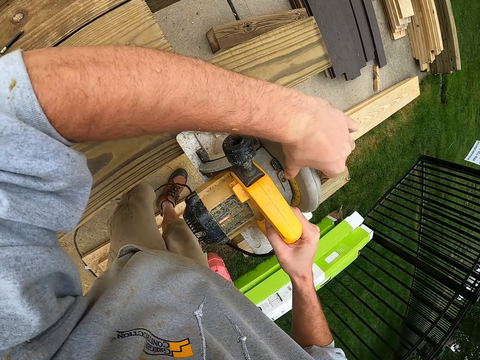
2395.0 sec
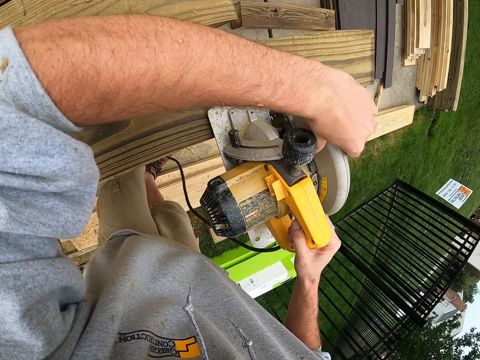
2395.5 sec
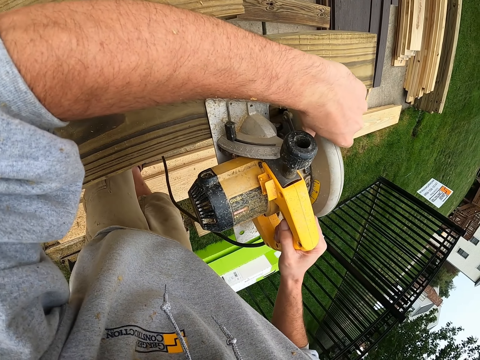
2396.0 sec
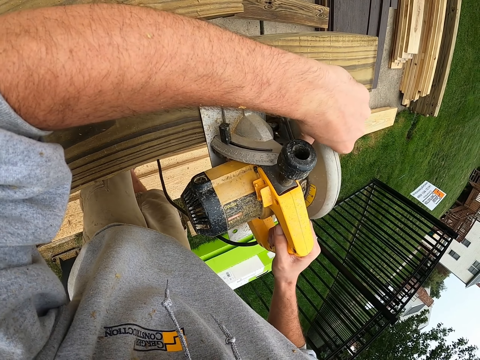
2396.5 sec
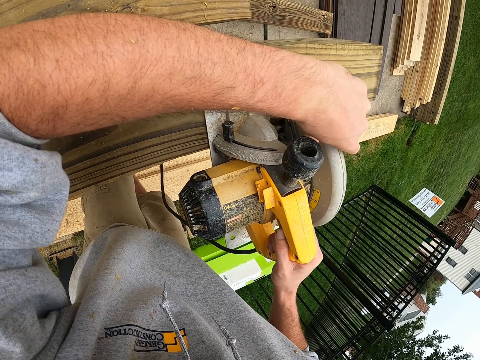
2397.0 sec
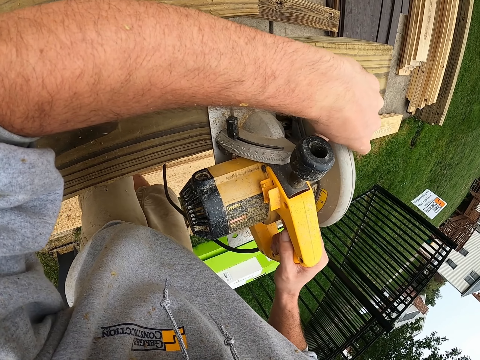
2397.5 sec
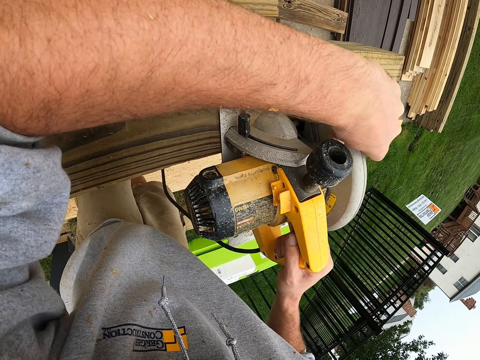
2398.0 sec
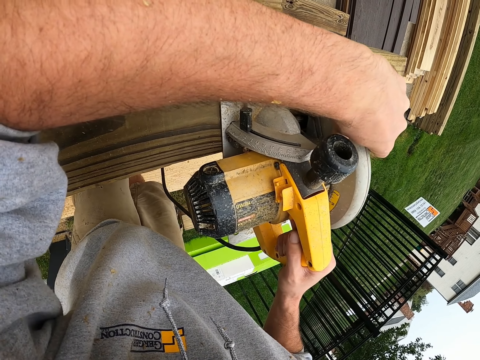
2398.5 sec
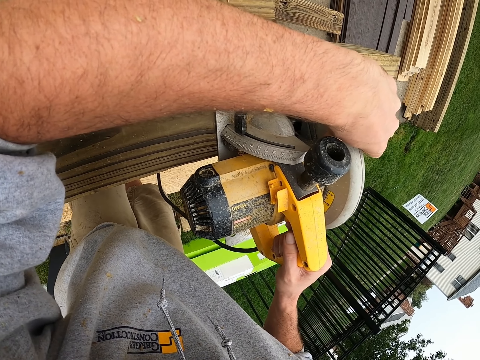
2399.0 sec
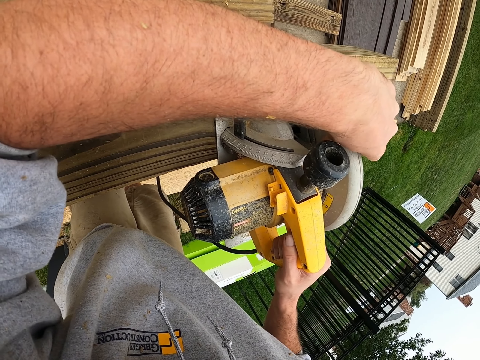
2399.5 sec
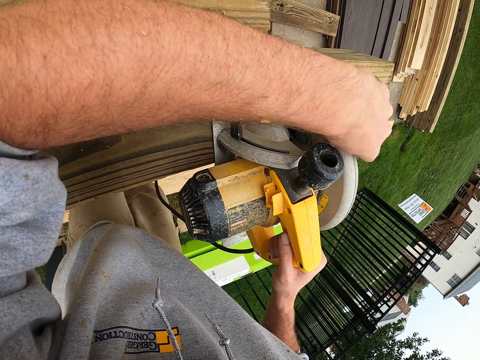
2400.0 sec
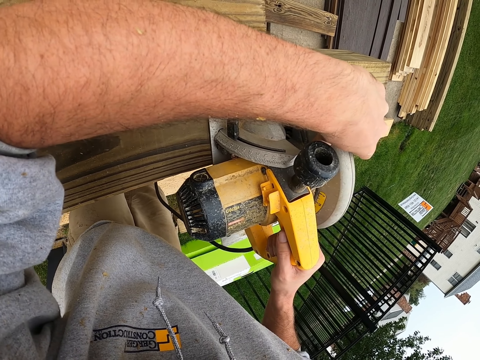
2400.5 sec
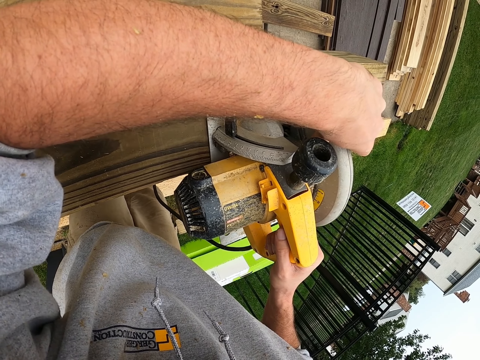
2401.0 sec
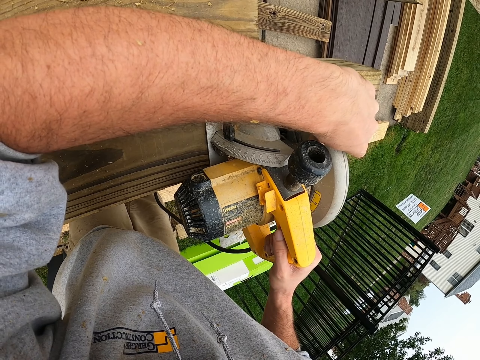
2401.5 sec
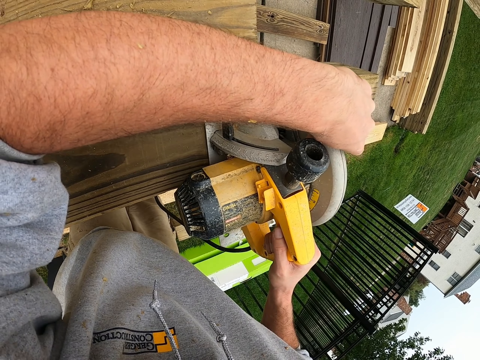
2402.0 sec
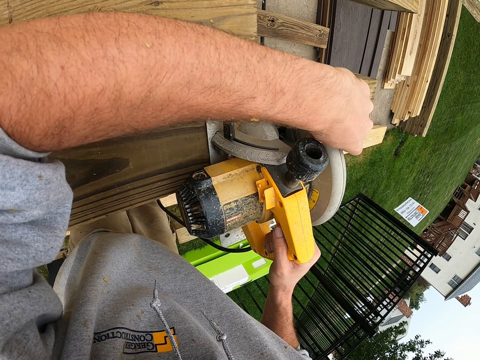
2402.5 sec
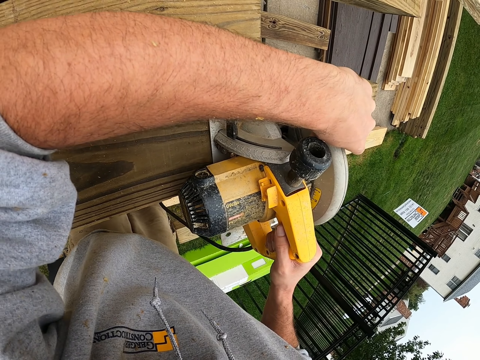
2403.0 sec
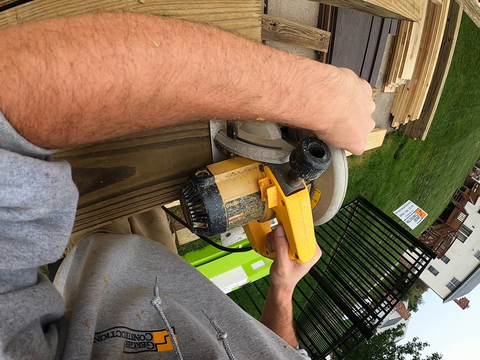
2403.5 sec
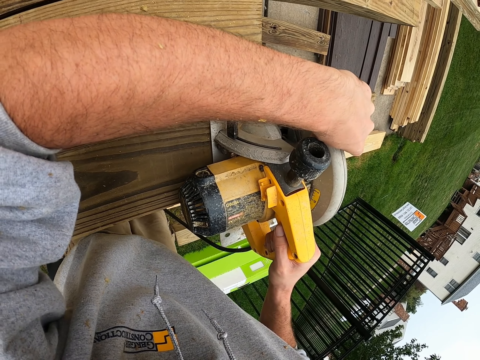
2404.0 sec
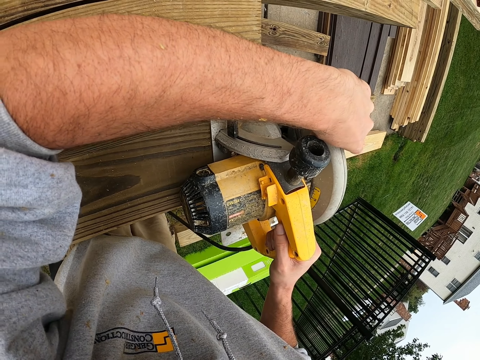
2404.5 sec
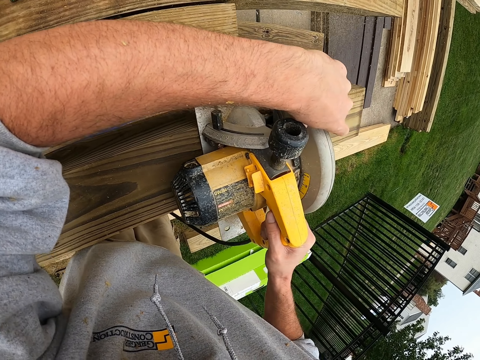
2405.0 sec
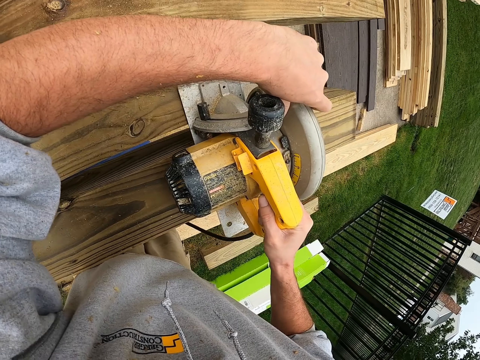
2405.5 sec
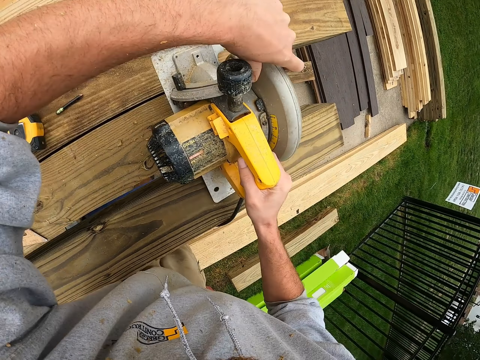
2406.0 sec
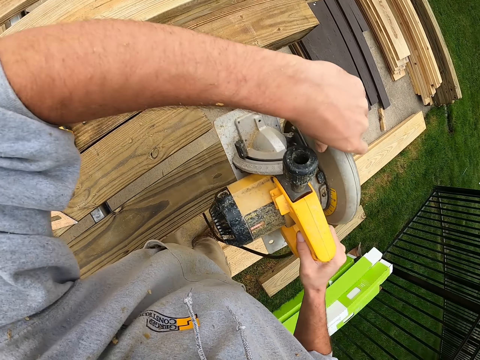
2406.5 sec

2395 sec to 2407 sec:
The camera wearer cuts timber.

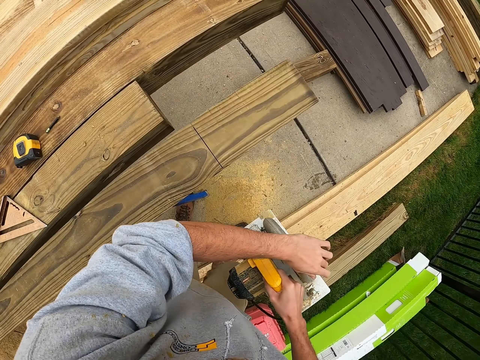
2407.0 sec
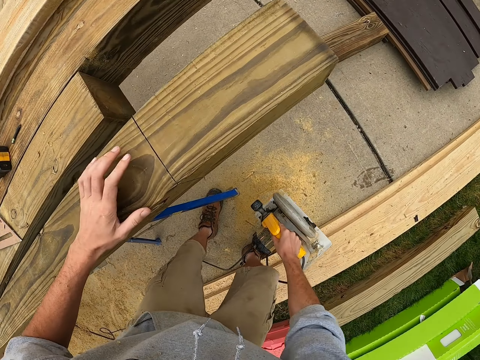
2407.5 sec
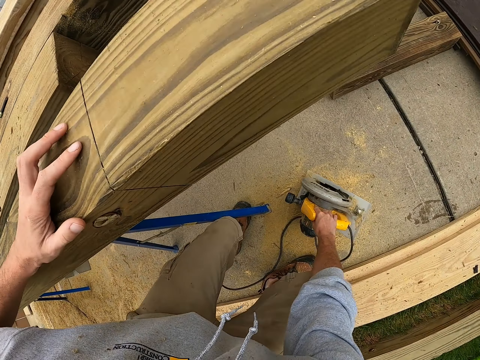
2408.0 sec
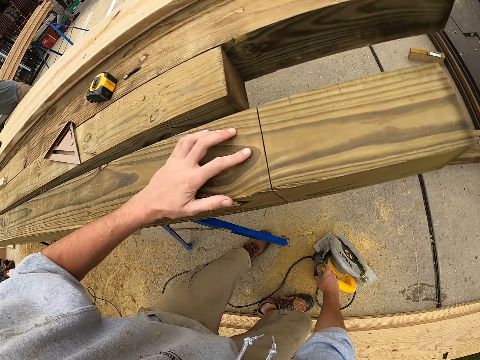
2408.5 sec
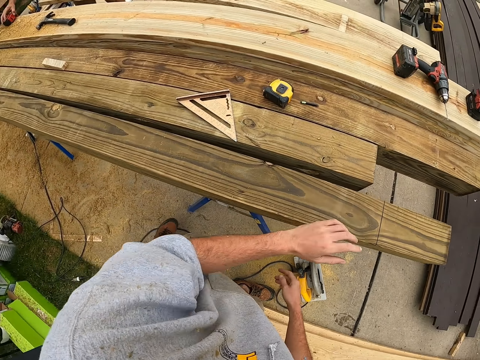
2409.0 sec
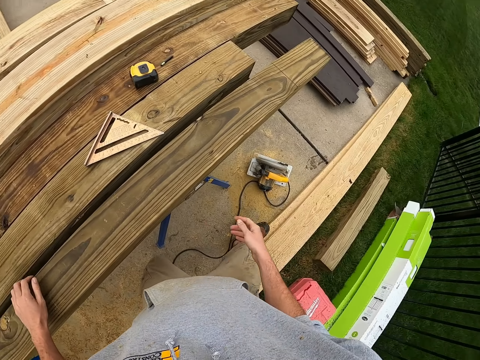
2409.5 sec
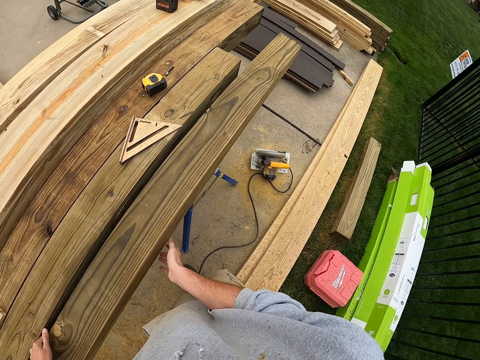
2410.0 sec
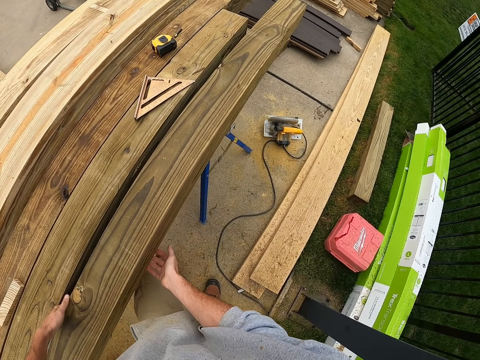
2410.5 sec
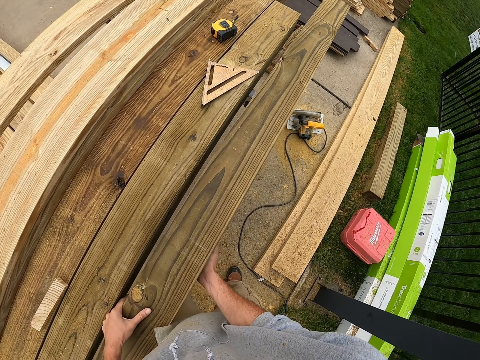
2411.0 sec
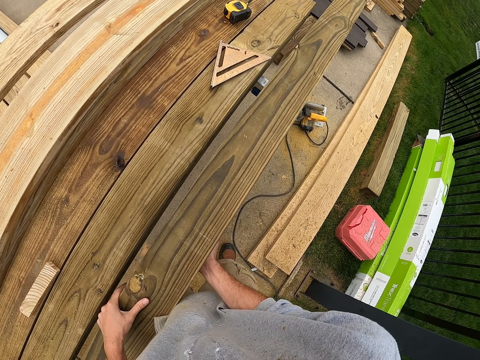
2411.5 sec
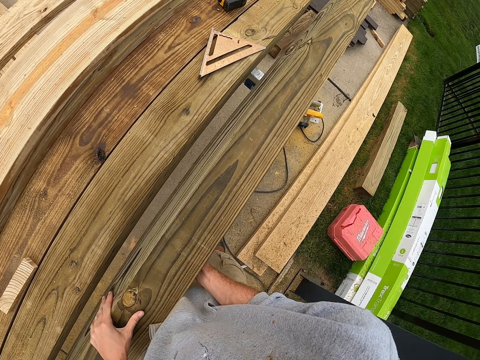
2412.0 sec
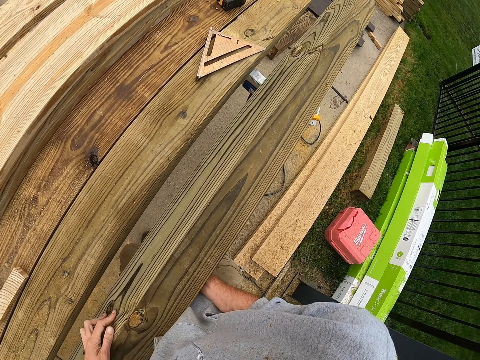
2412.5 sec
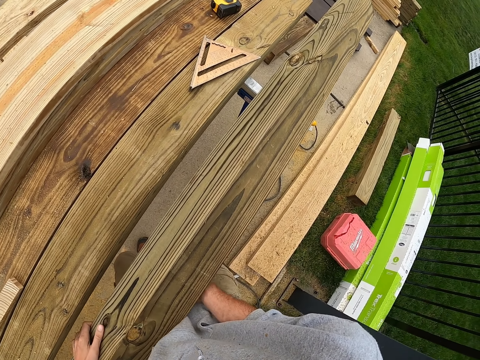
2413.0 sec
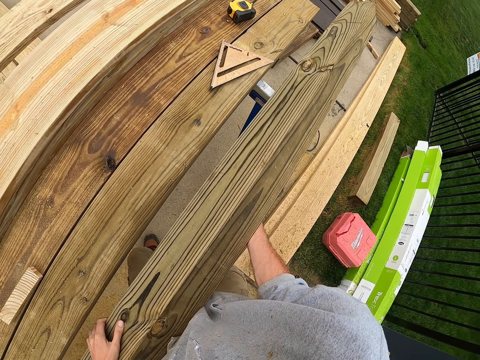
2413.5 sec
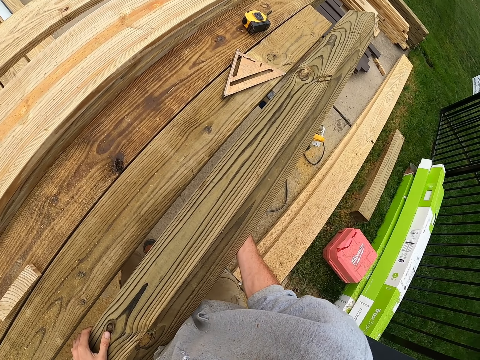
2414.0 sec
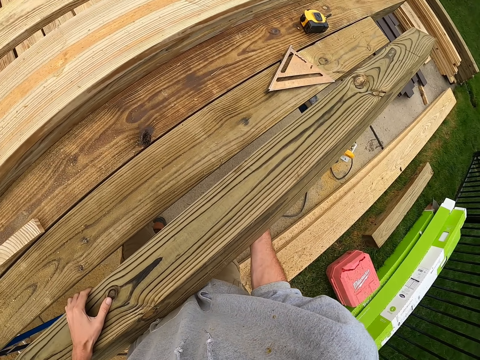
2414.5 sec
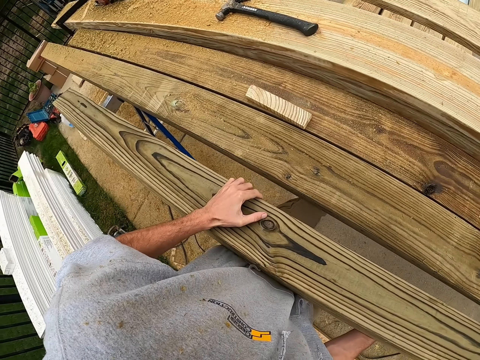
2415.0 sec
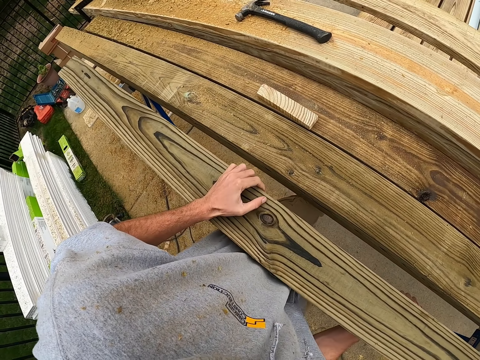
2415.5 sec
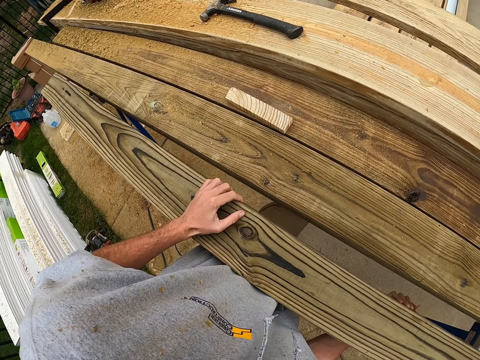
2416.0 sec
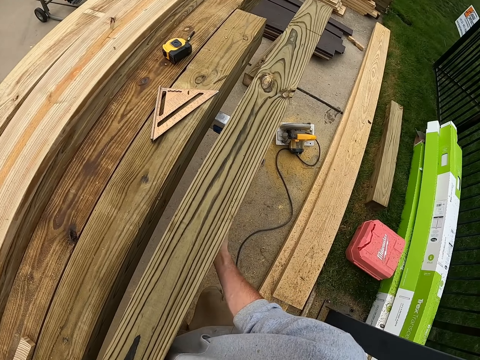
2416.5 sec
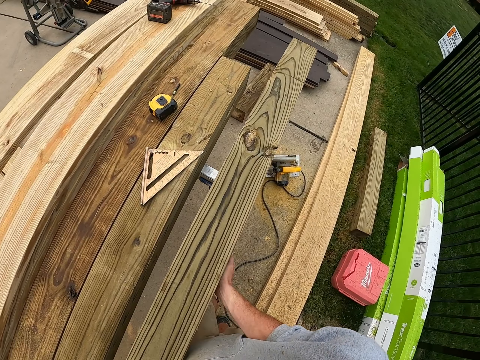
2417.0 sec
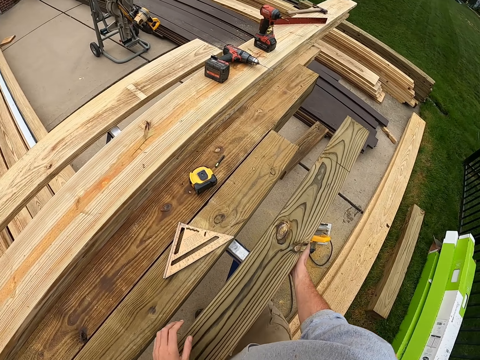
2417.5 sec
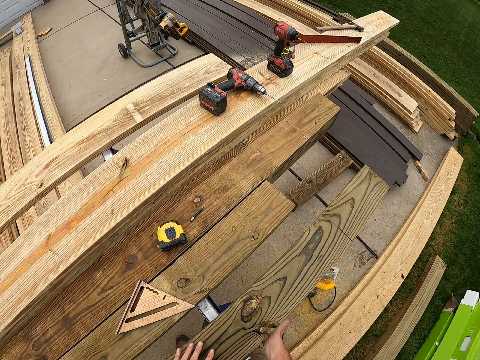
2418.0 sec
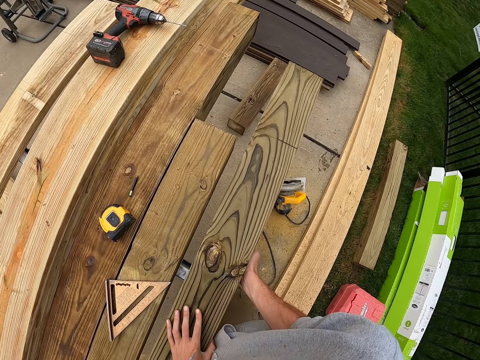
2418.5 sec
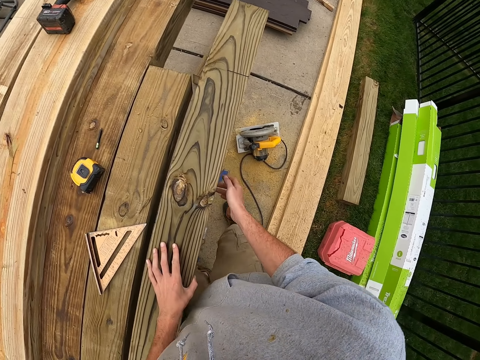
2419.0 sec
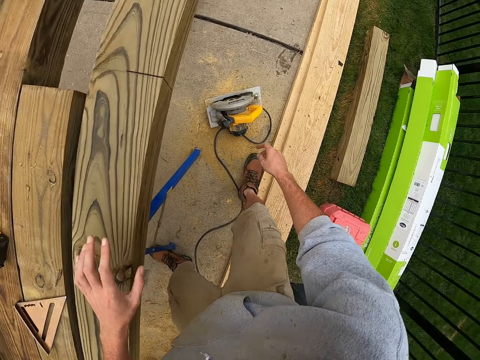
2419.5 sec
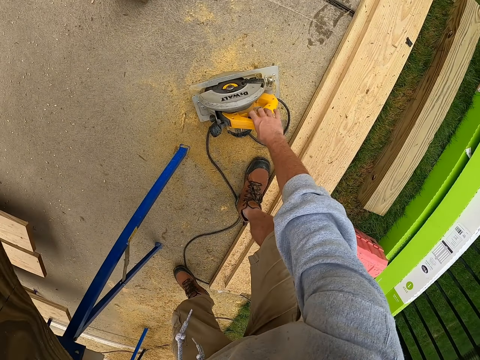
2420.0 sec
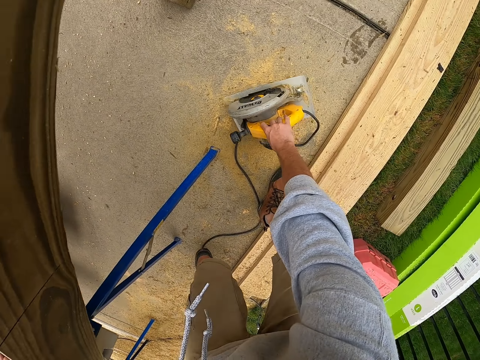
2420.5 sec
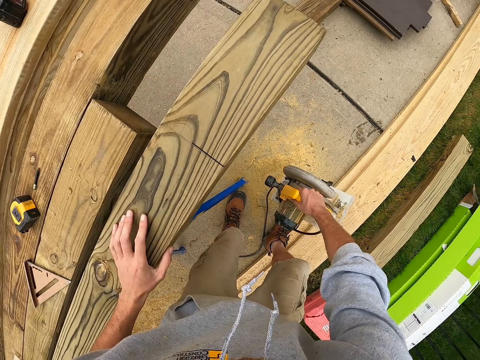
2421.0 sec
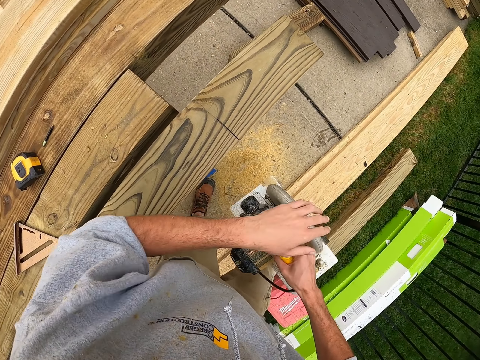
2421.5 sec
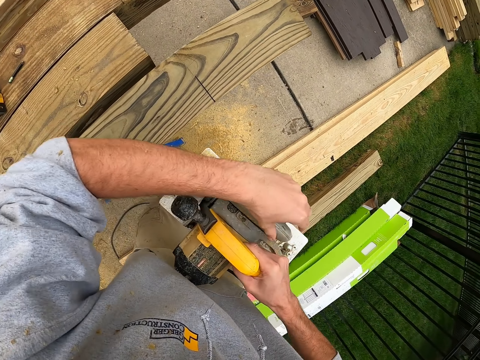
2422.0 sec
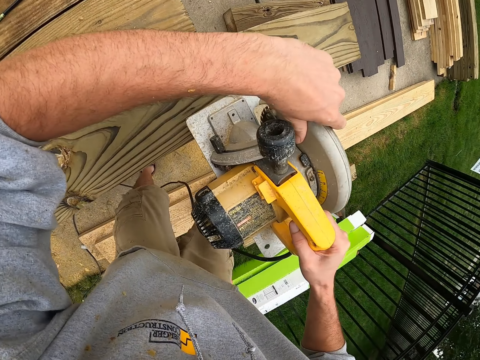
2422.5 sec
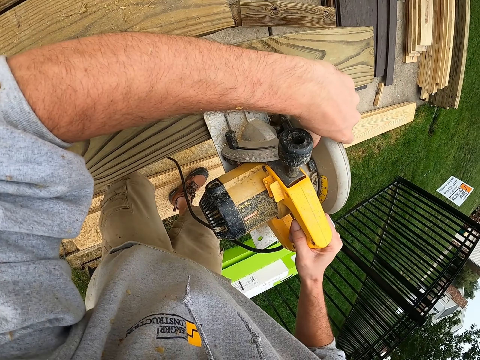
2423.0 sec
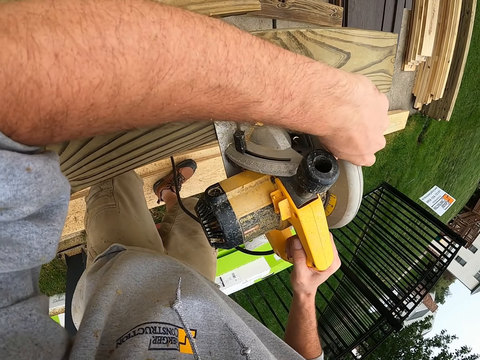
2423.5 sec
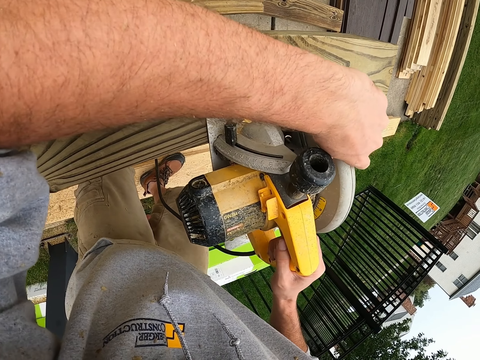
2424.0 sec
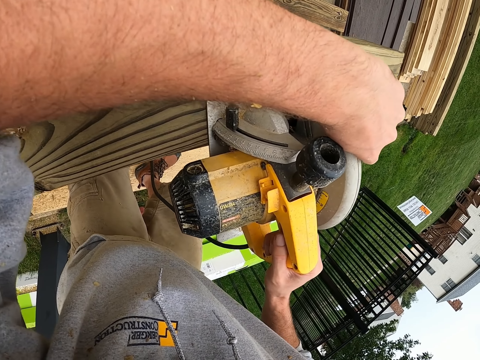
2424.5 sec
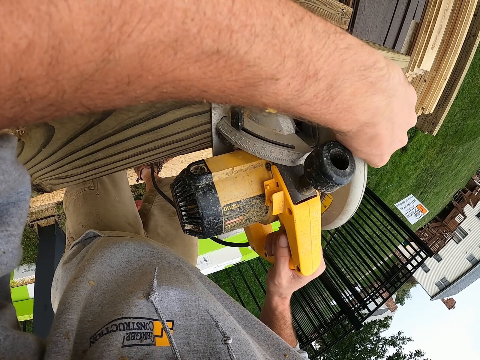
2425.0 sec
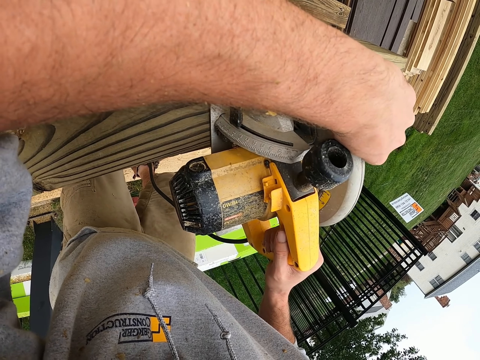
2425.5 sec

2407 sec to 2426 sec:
The camera wearer puts the cutting machine down. They rest a hand on the timber. They move backwards and turn the timber. They look around. They move forward, pick up the cutting machine and cut the timber.
